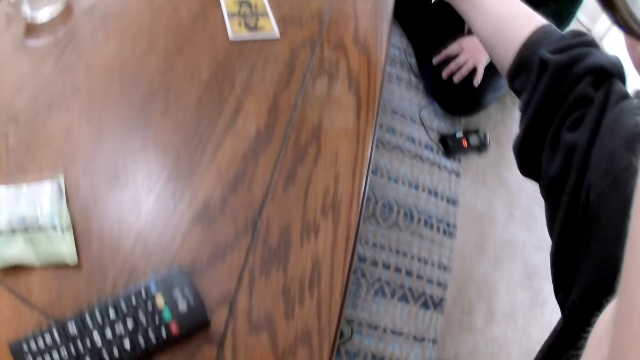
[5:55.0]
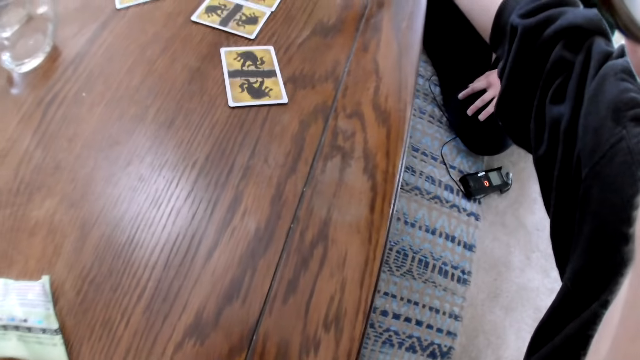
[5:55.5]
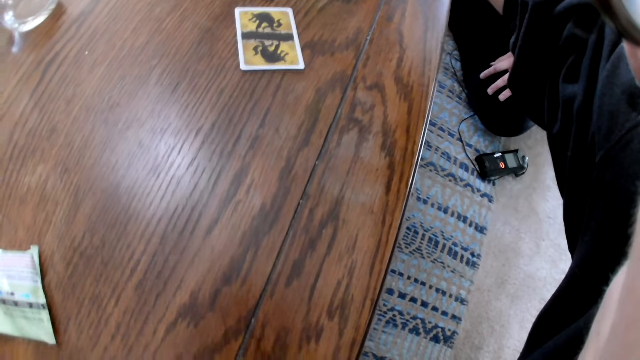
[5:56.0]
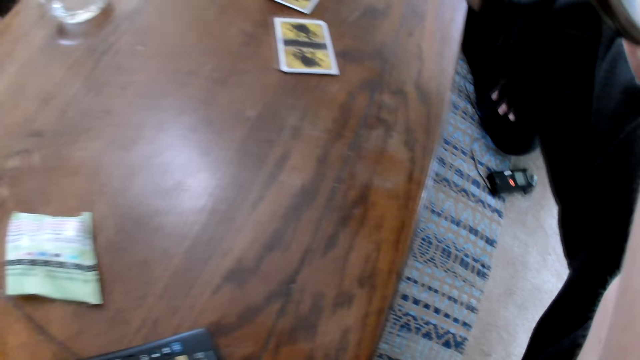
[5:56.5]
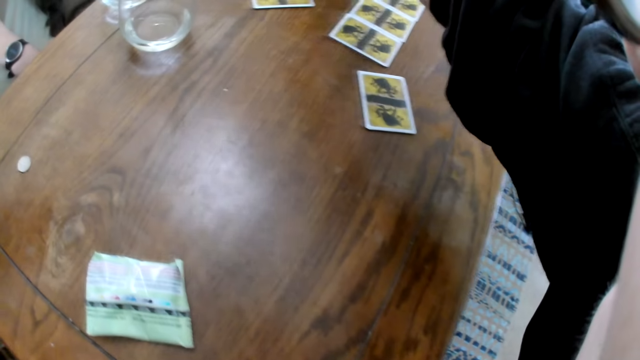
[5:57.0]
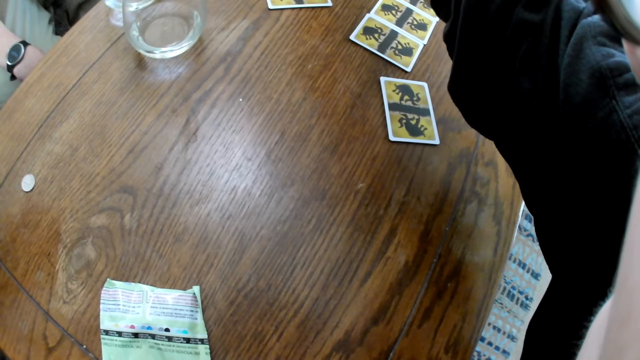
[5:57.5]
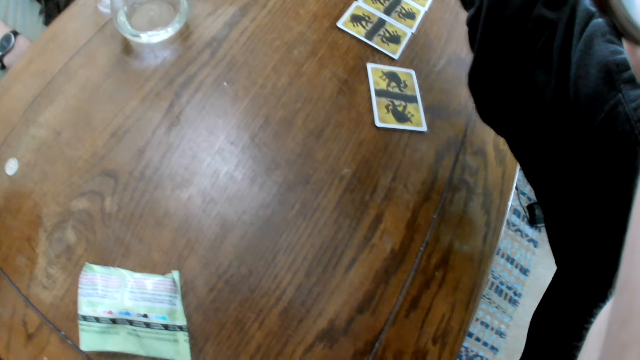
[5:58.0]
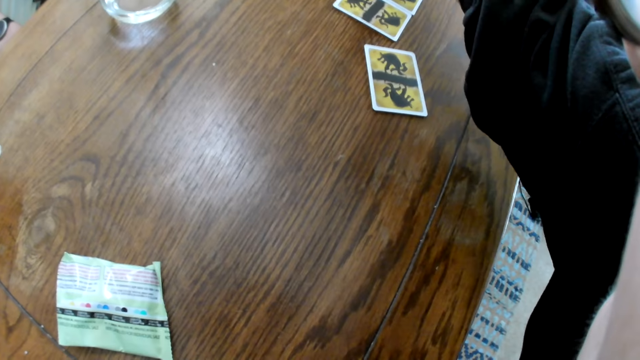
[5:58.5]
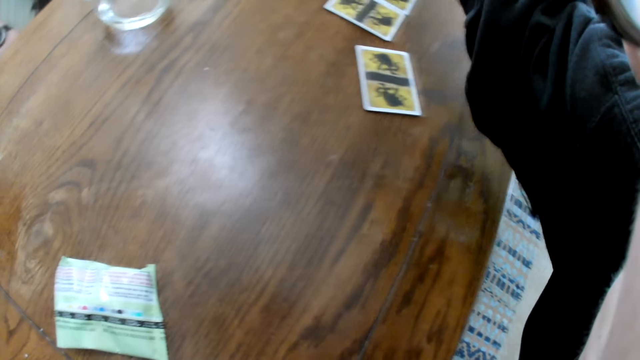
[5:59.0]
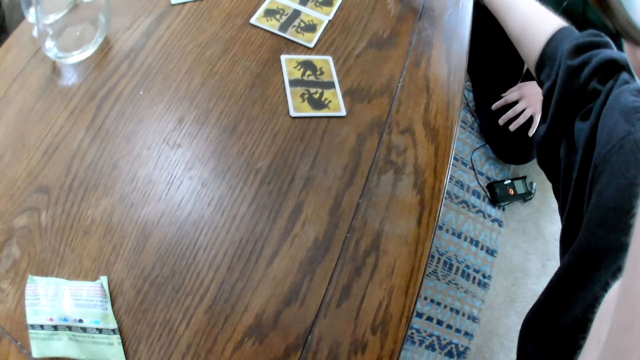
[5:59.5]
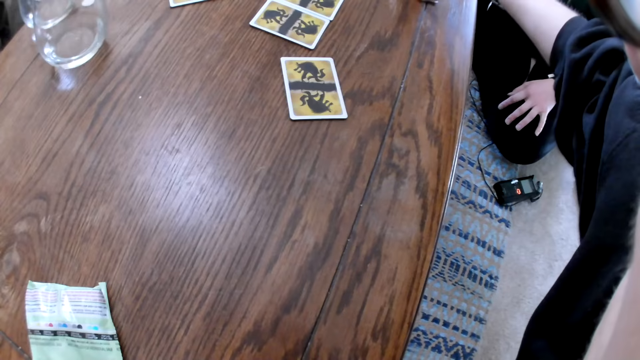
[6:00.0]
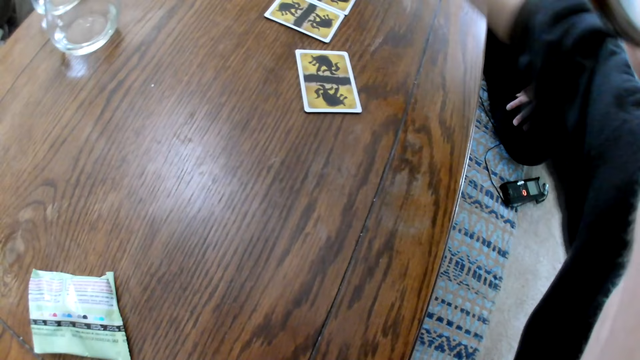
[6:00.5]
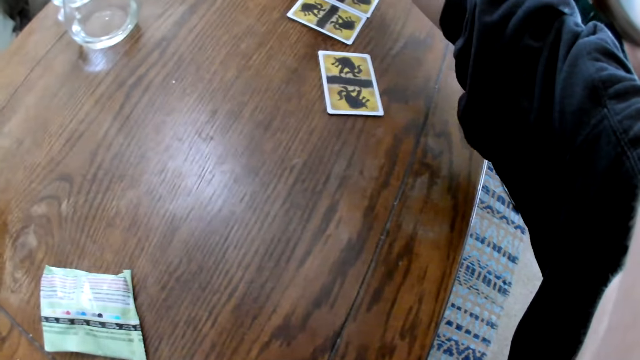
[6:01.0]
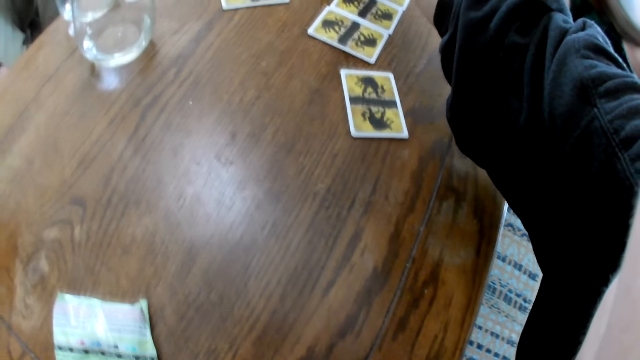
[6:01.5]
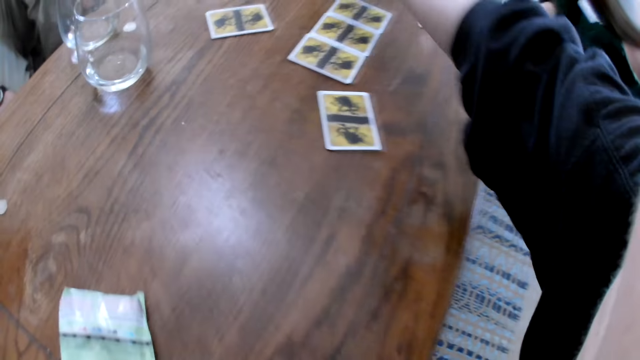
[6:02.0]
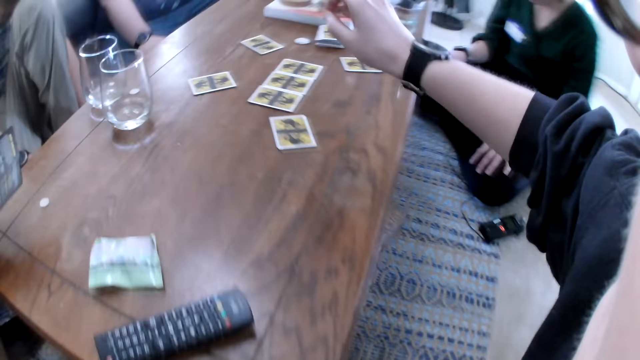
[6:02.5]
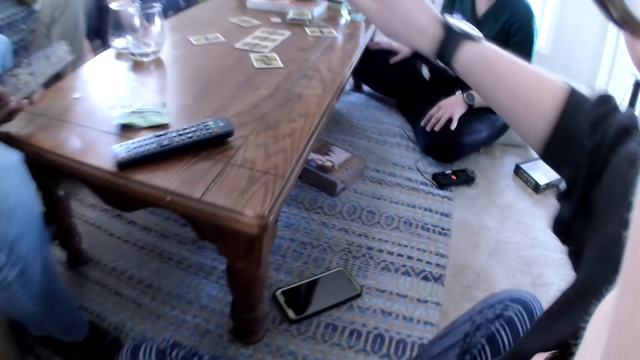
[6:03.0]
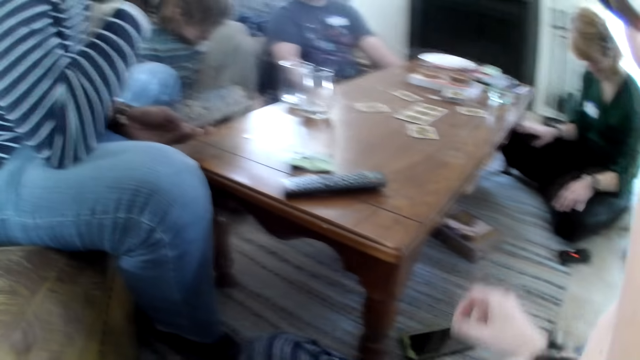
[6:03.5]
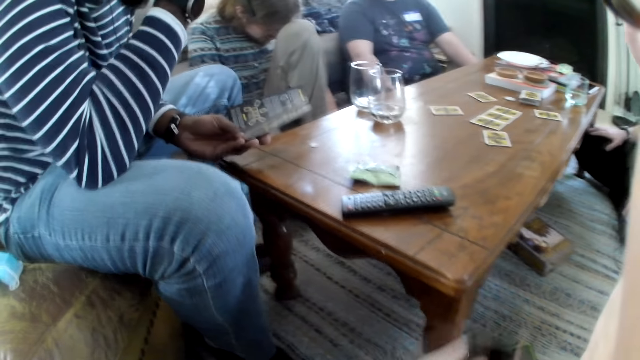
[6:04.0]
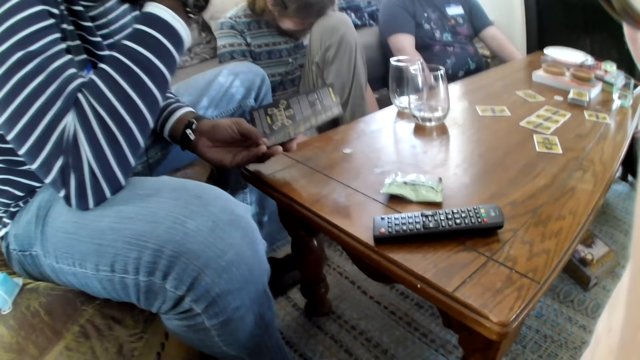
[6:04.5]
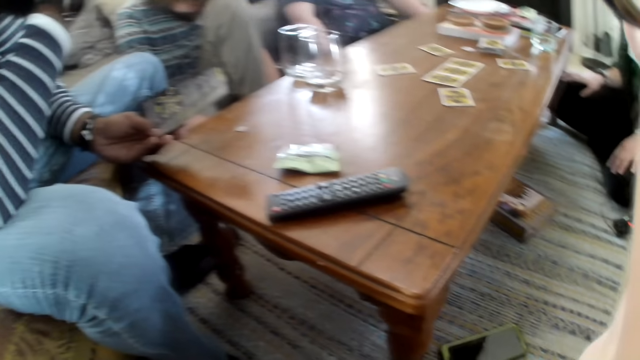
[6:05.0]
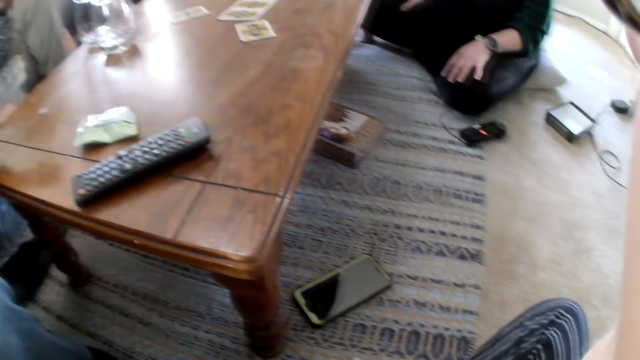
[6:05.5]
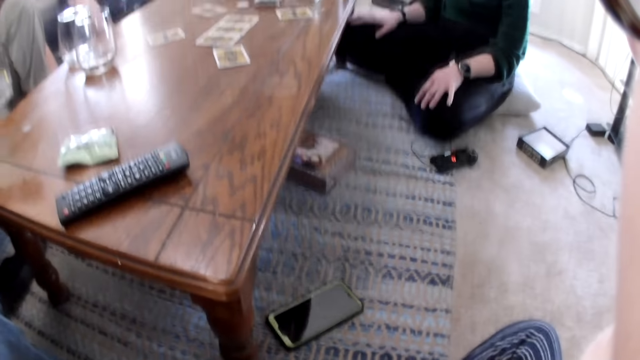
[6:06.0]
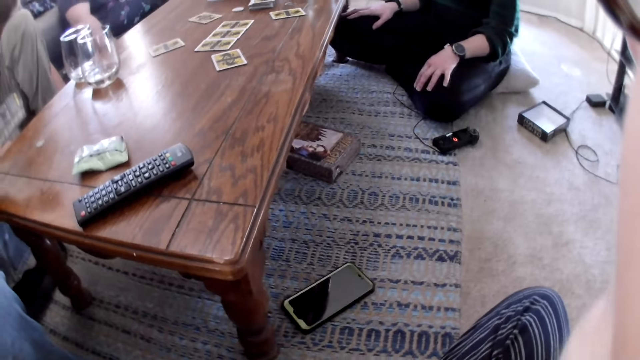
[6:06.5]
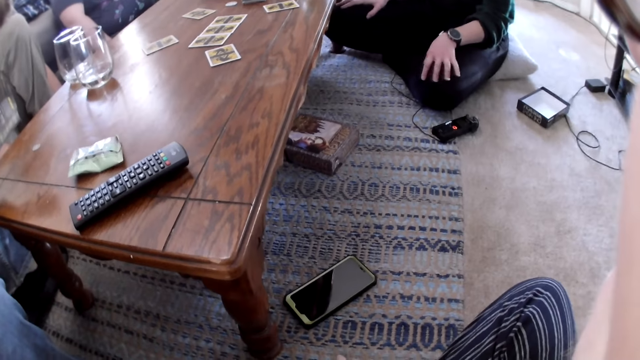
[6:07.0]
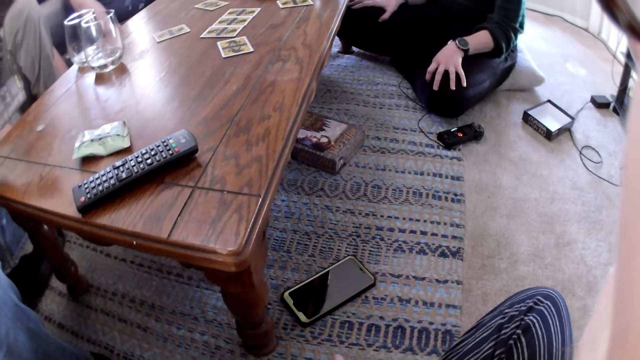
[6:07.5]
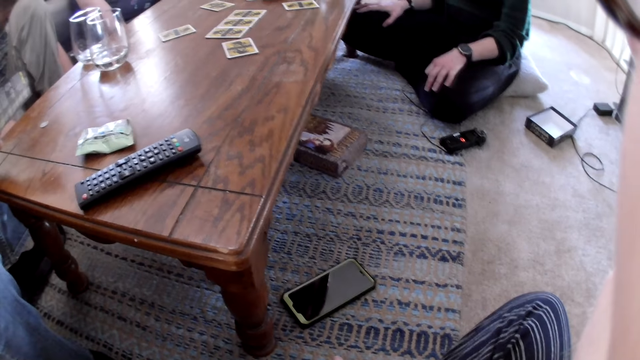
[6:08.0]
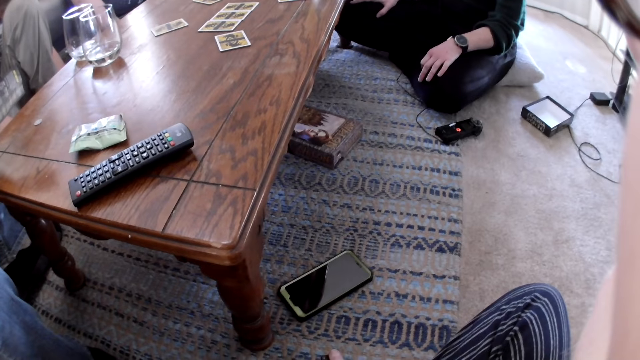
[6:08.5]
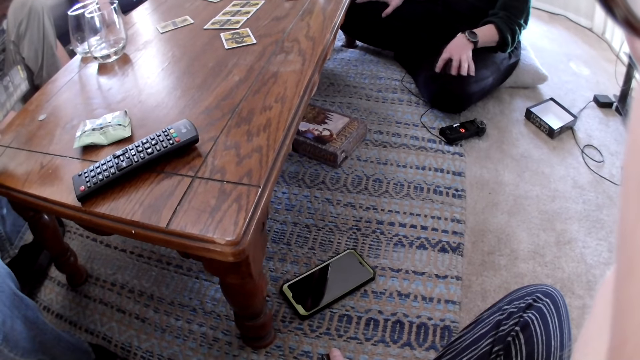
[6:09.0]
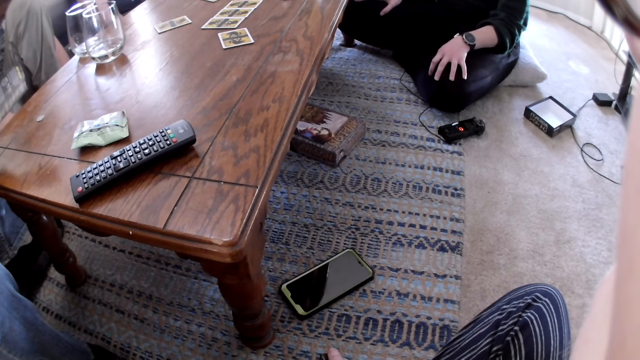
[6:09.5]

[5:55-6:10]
A man interacts with the camera wearer, another man, a third man and a woman.

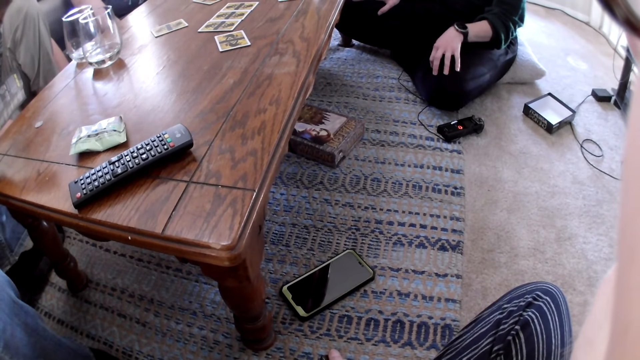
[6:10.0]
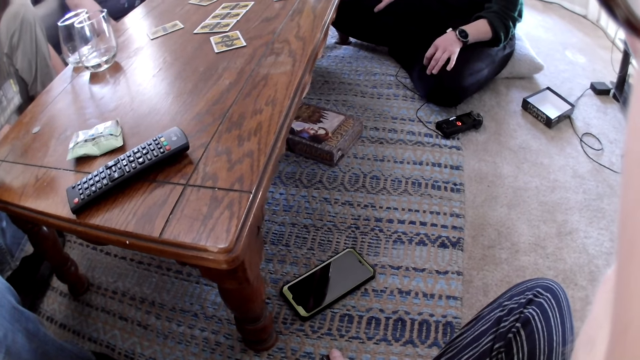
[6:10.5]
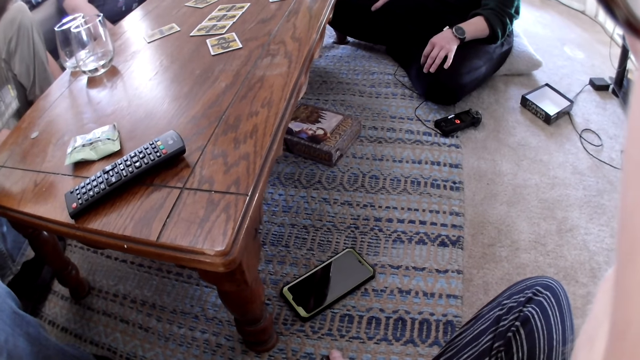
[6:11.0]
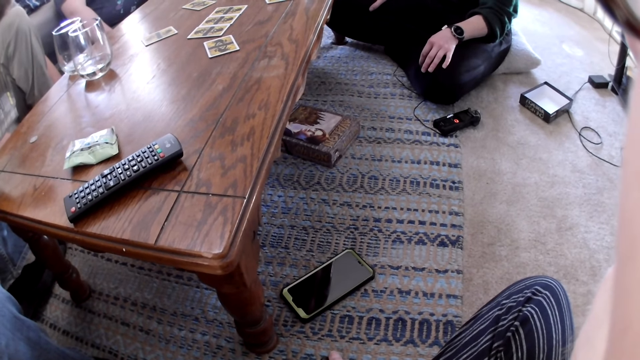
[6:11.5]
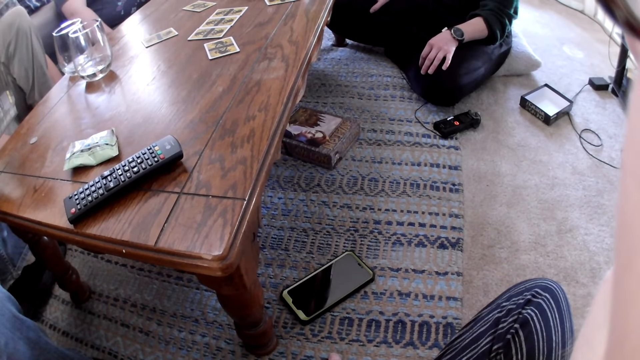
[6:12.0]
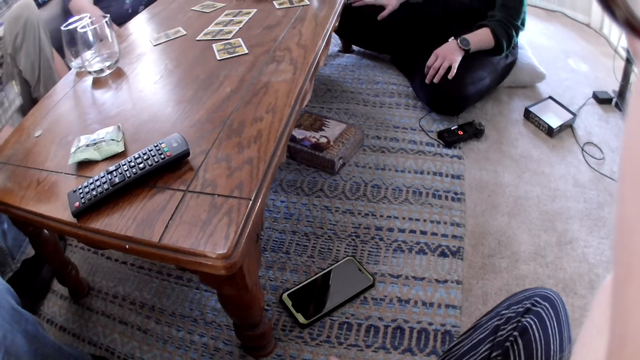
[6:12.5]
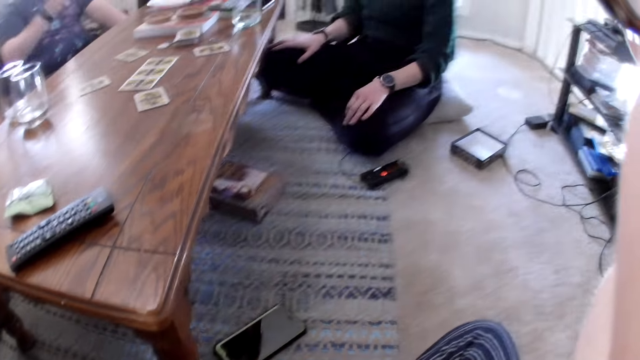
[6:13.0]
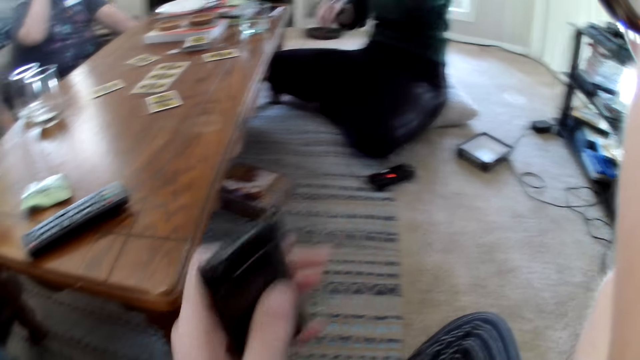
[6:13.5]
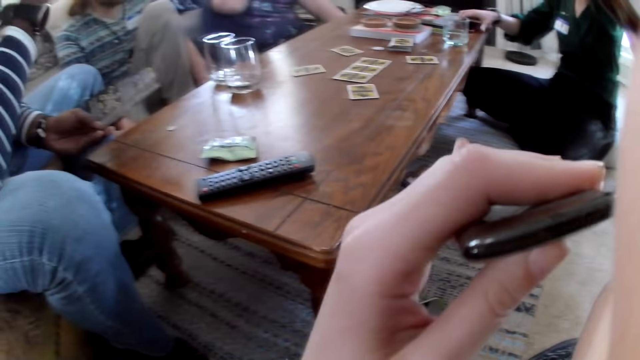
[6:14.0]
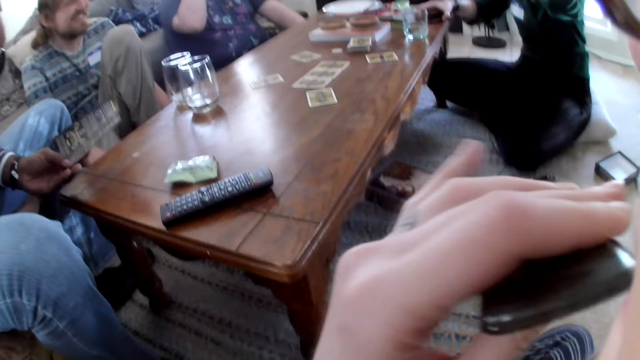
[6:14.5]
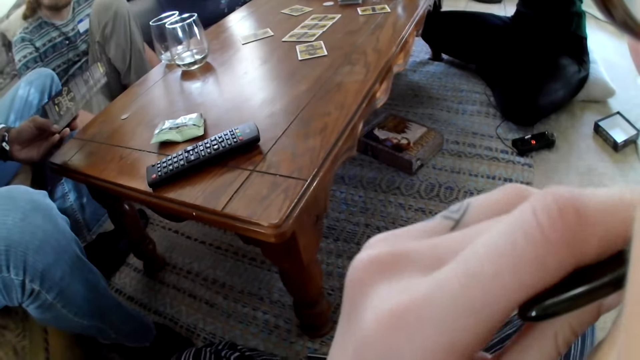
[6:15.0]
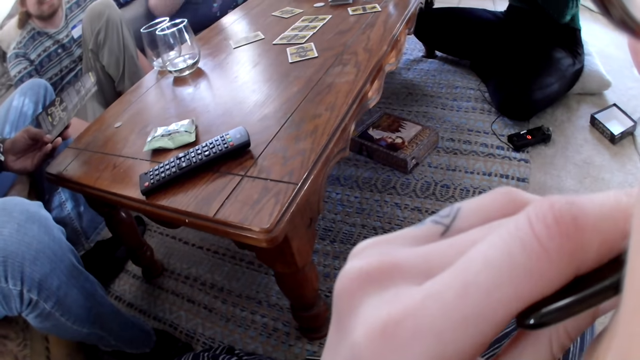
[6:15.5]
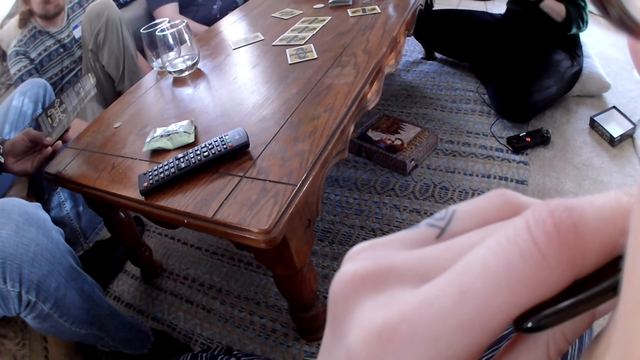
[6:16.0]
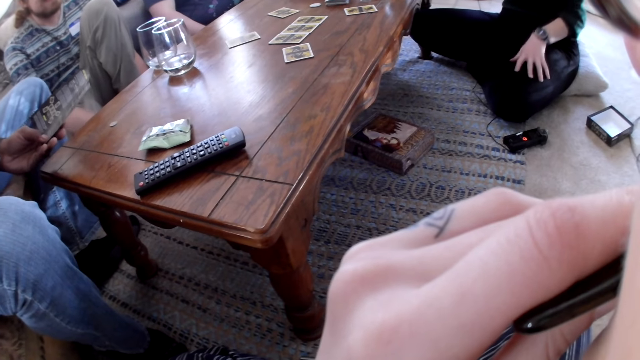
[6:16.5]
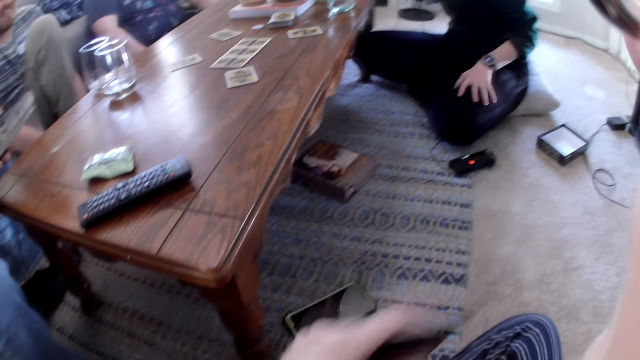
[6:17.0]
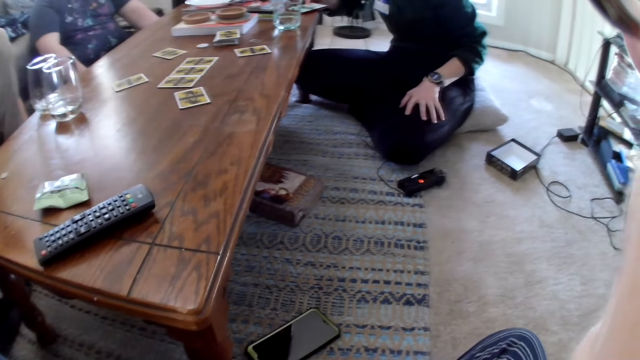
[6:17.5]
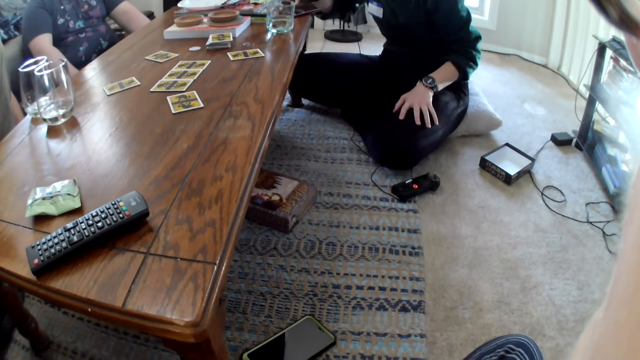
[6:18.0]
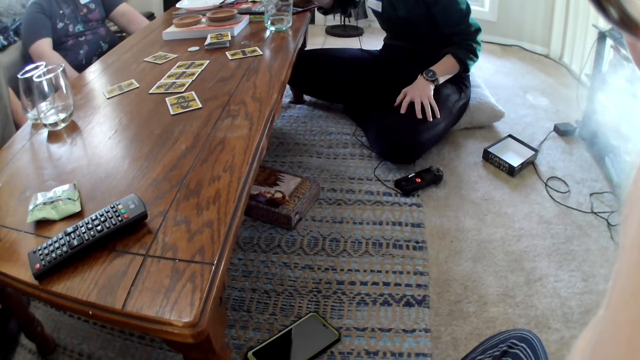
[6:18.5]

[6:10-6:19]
A woman interacts with the camera wearer, a man, another man and a third man. The woman touches a phone on the centre table with her right hand. The camera wearer smokes the e-cigarette in her left hand. The woman operates the phone on the centre table with her right hand.
